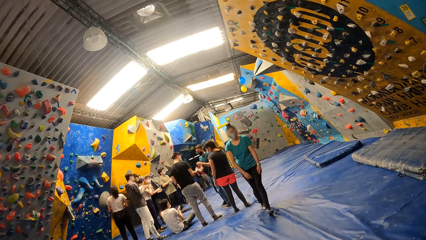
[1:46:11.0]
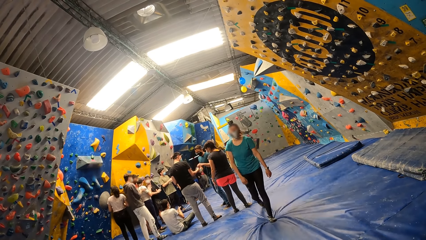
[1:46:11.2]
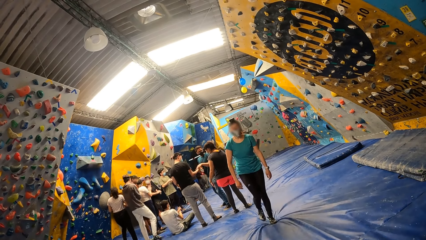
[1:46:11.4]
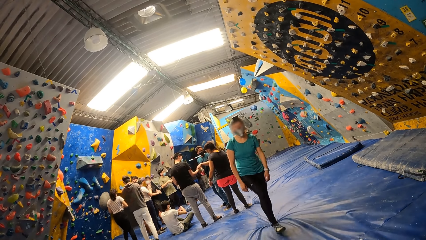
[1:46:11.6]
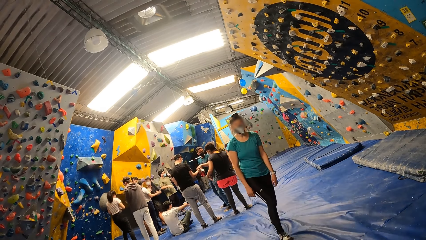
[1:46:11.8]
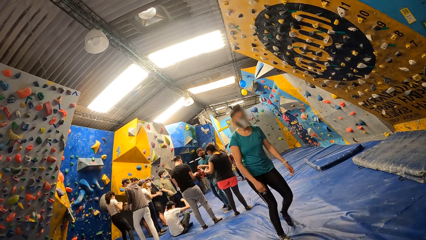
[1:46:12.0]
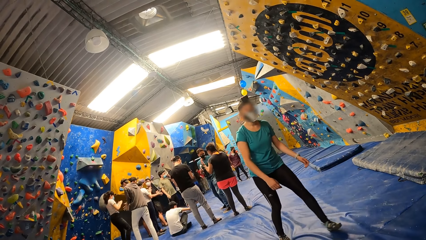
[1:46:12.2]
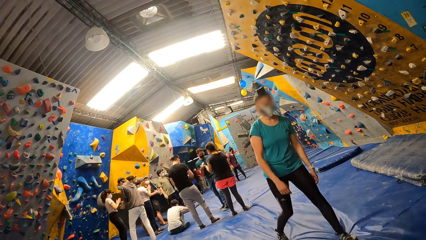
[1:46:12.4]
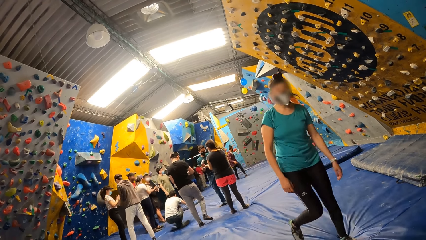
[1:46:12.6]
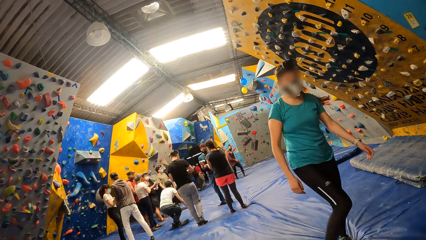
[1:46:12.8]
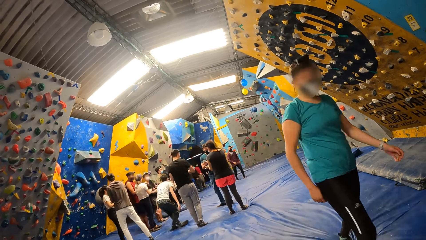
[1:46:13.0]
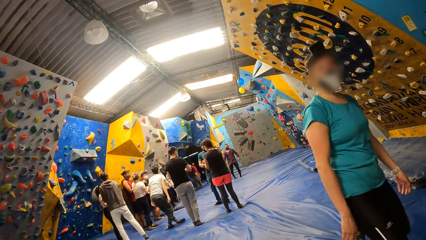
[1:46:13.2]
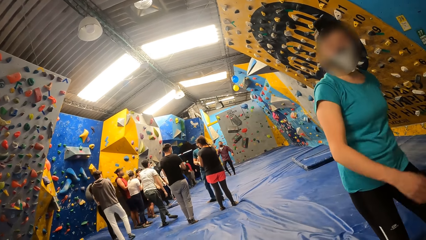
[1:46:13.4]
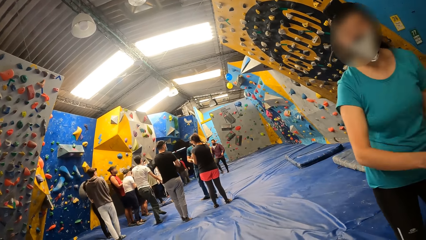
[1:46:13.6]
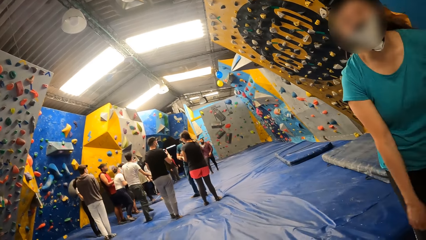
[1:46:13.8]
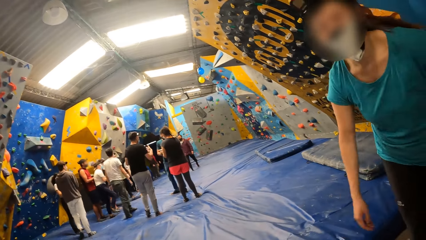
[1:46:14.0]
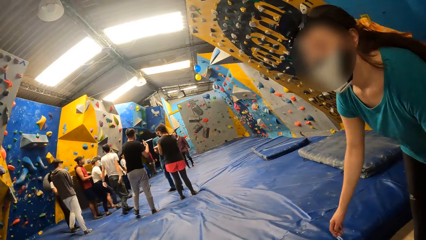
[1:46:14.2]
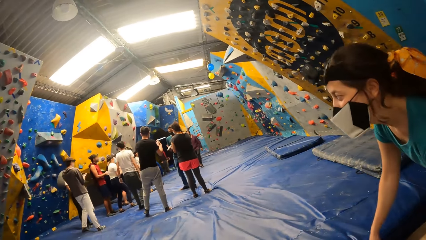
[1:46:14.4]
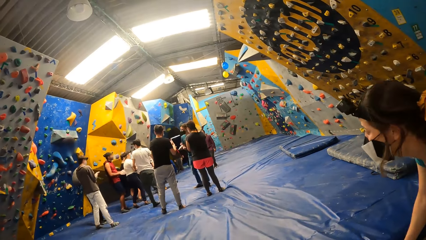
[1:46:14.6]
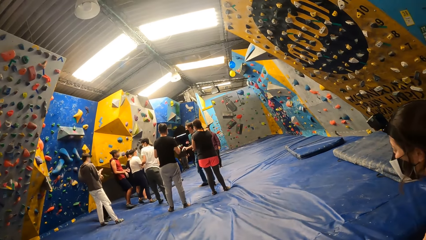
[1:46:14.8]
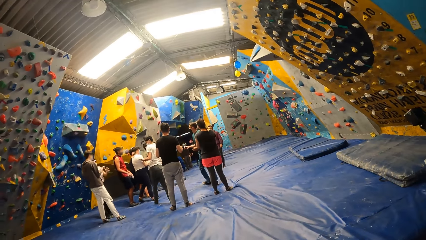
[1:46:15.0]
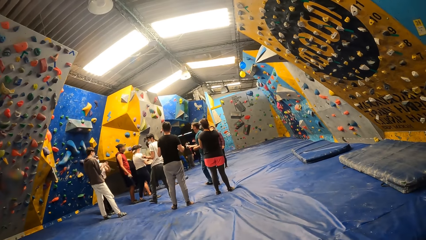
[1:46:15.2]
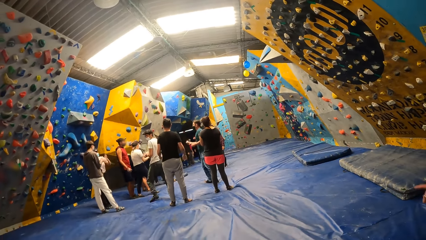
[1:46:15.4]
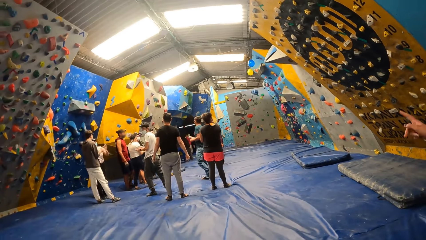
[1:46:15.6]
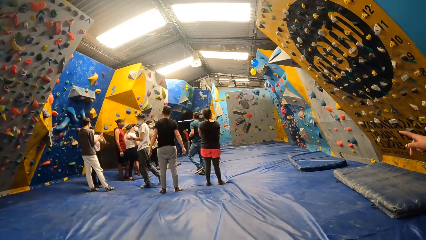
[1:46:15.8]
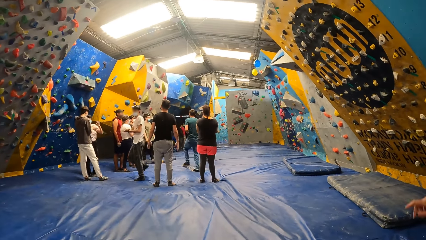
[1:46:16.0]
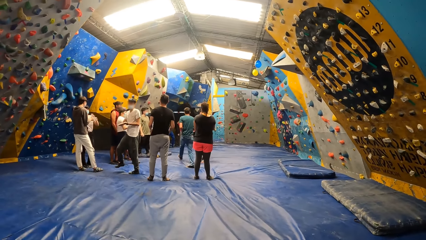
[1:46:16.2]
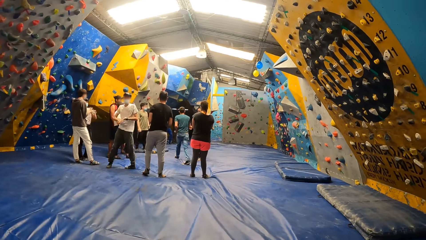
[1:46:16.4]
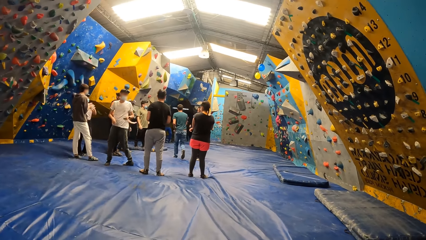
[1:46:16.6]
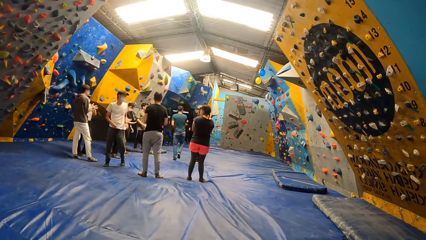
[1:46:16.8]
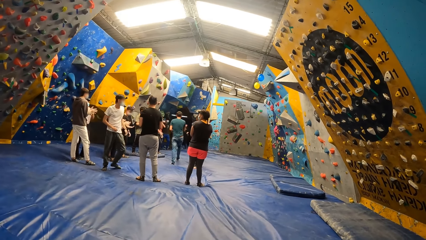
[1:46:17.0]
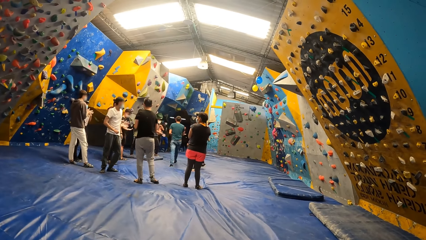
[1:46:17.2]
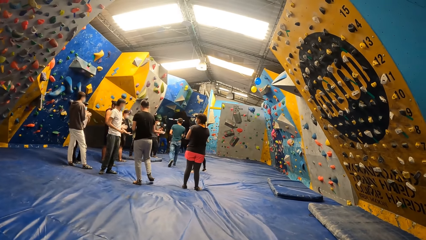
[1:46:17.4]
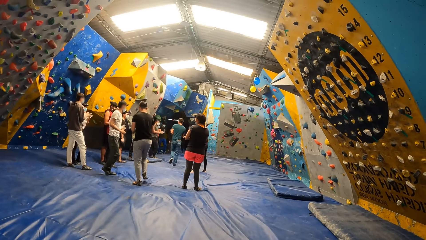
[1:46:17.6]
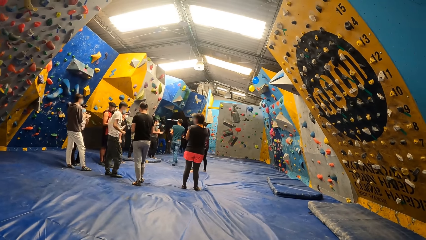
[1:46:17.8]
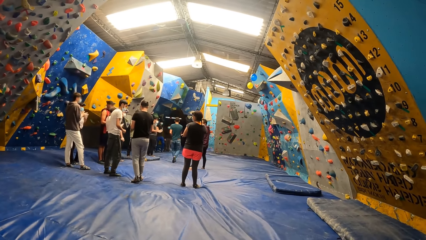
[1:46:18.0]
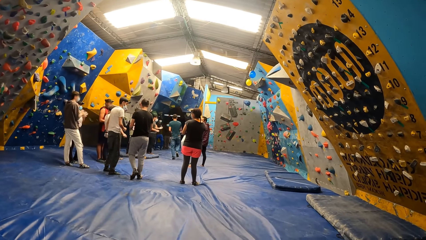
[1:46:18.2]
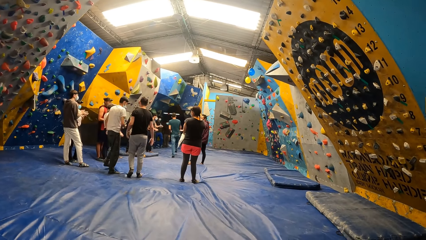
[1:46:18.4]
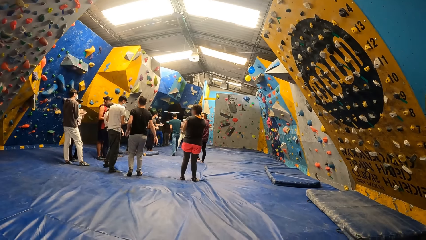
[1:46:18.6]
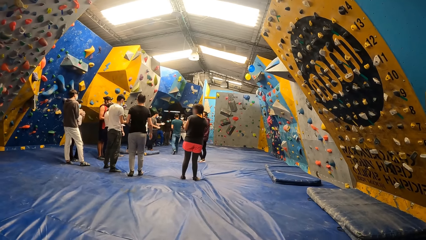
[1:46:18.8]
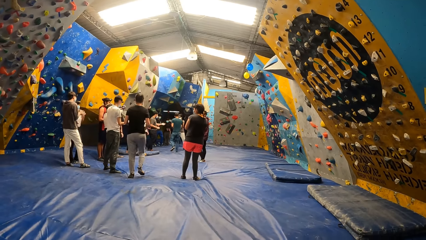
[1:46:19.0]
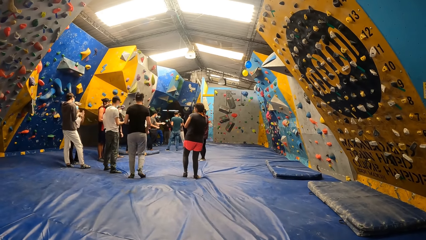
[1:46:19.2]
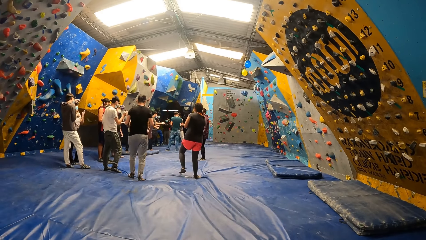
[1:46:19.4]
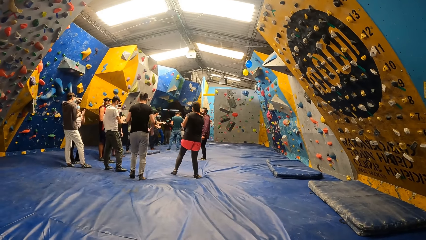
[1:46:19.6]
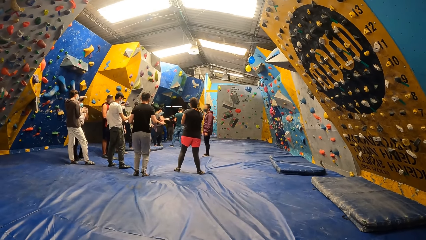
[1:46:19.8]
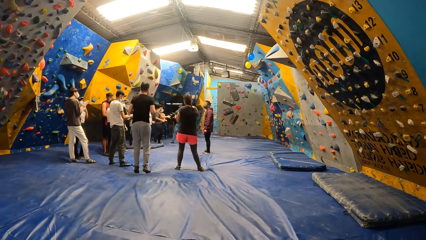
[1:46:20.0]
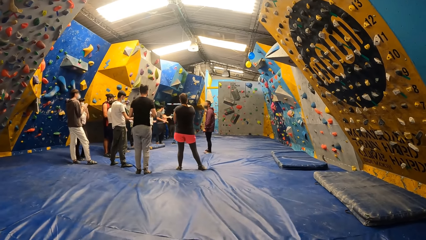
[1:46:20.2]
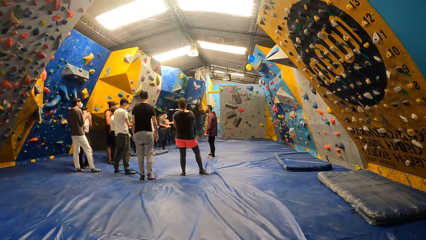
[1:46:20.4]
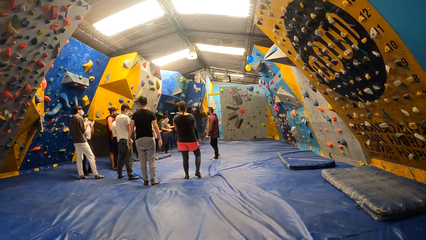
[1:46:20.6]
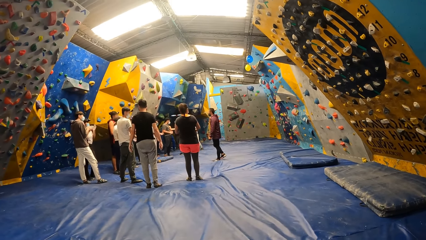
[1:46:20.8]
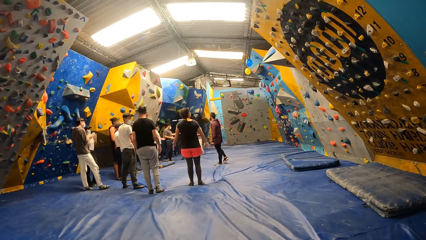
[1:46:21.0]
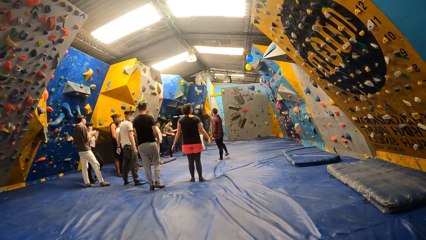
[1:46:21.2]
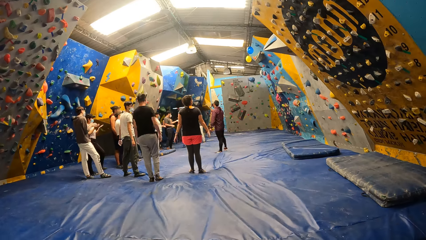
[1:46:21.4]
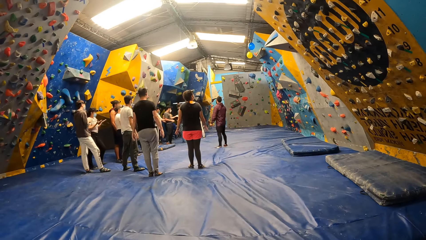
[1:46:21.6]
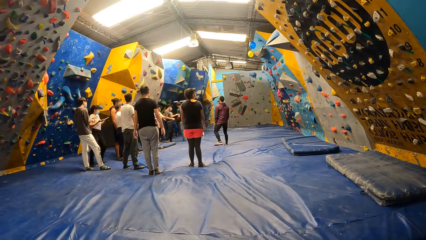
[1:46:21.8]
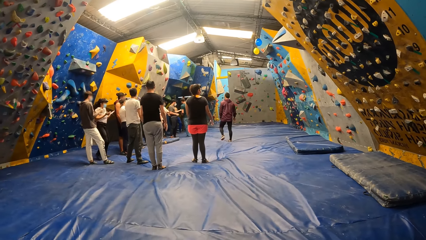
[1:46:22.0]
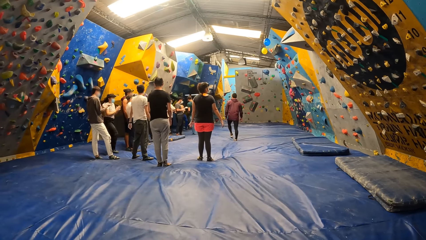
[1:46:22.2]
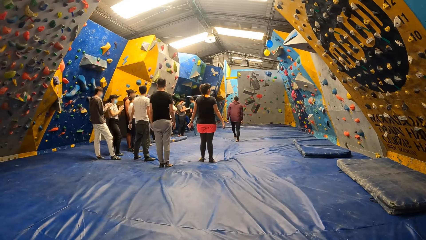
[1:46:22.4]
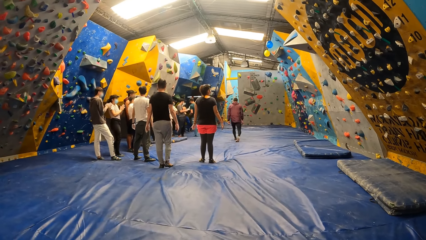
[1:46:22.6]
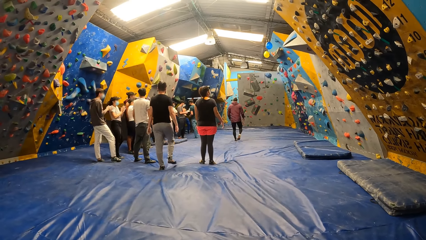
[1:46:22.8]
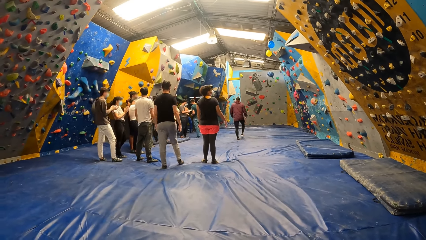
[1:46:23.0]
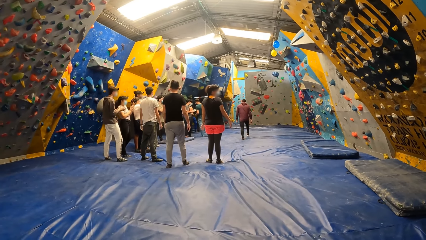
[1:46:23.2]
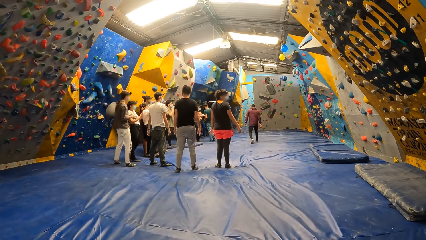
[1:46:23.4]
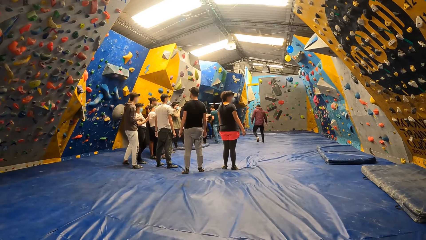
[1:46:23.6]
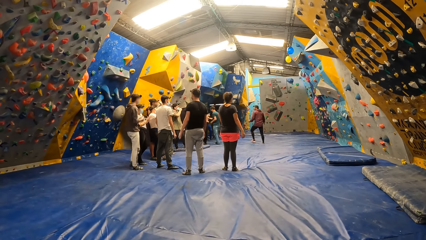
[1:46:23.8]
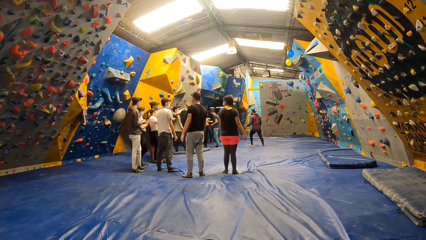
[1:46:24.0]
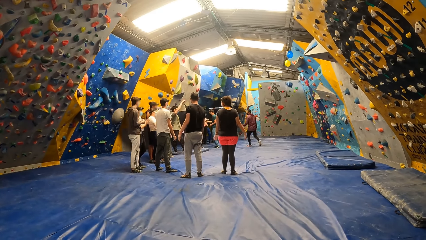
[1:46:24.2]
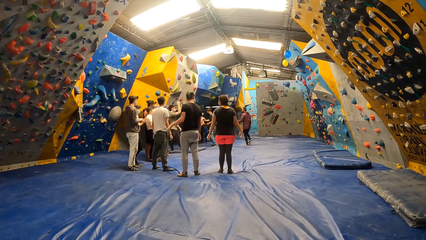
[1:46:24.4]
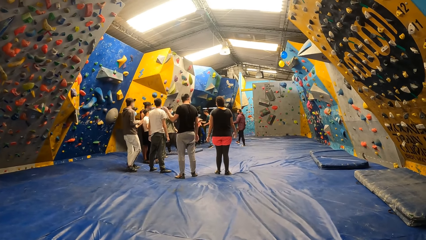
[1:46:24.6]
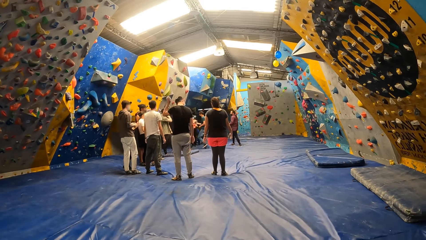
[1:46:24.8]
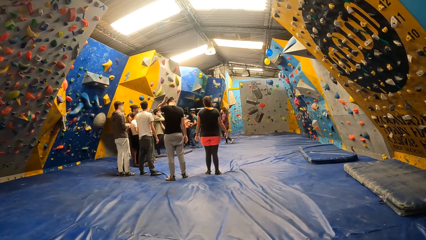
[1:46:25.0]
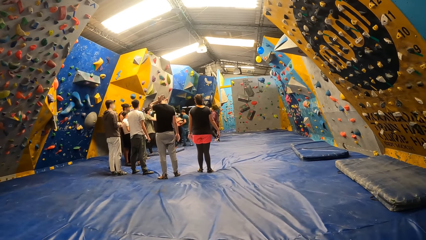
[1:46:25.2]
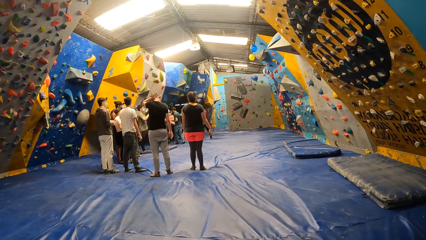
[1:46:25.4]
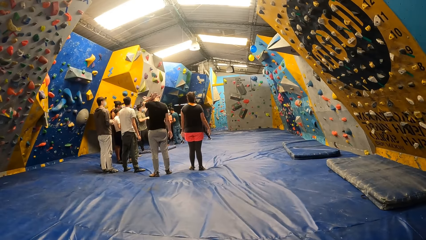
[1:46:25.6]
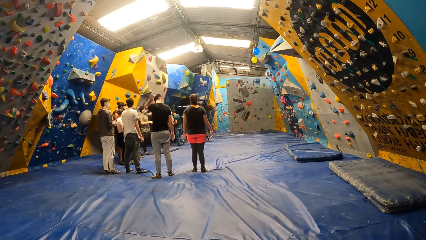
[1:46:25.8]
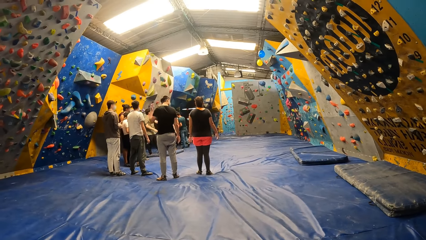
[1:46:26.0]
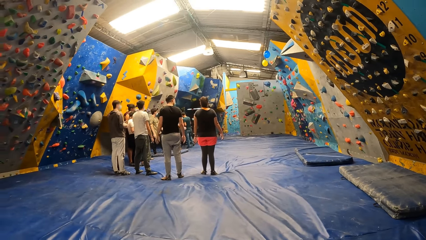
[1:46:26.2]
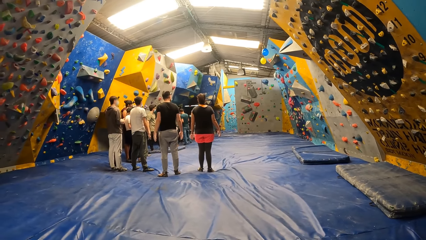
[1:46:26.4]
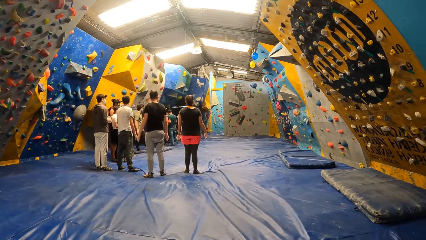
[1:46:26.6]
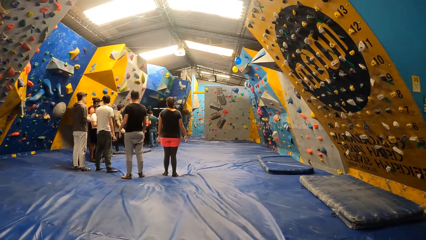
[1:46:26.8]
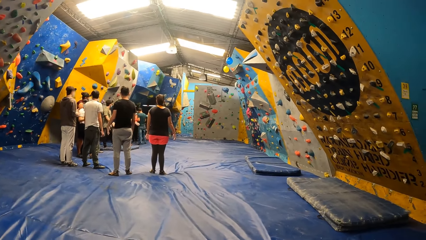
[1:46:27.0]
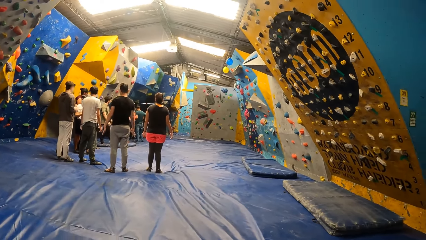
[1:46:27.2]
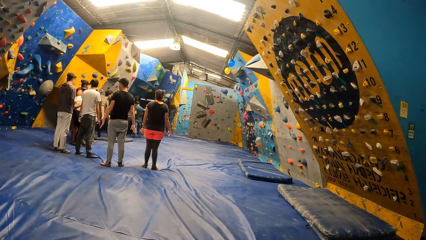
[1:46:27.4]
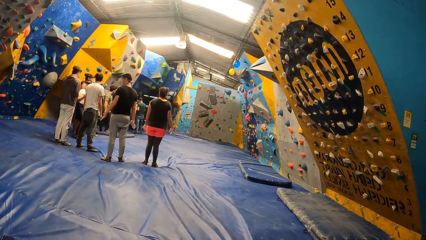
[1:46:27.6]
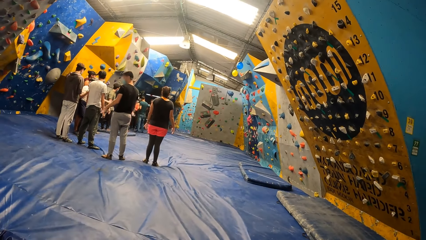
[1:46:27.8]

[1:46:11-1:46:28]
The woman interacts with the camera wearer.
